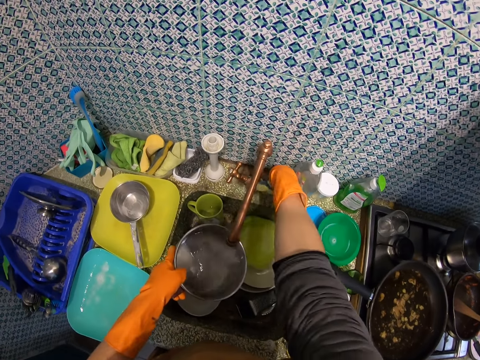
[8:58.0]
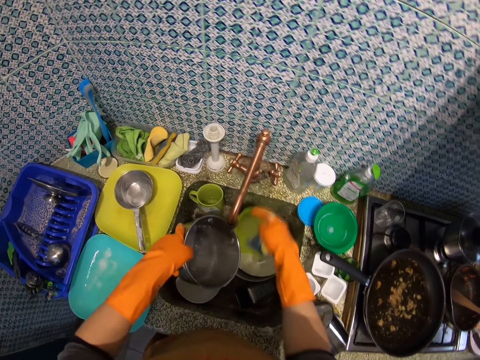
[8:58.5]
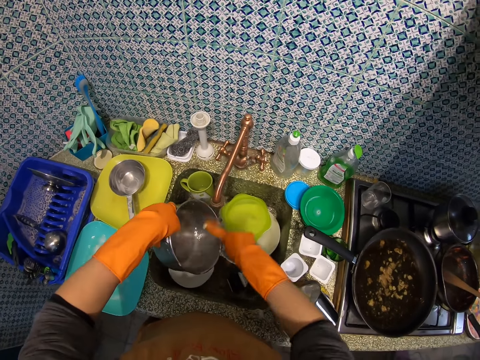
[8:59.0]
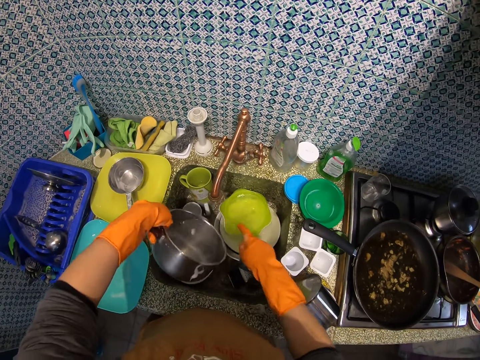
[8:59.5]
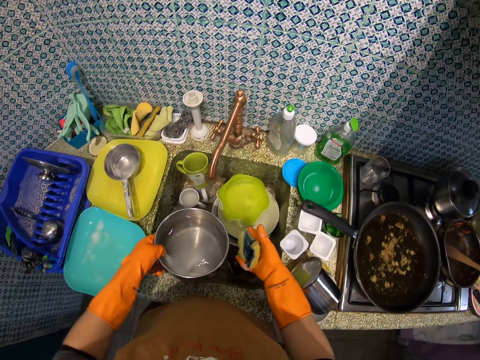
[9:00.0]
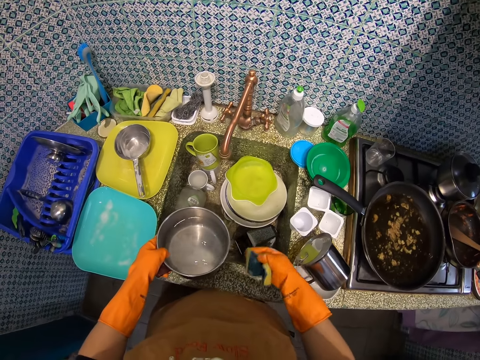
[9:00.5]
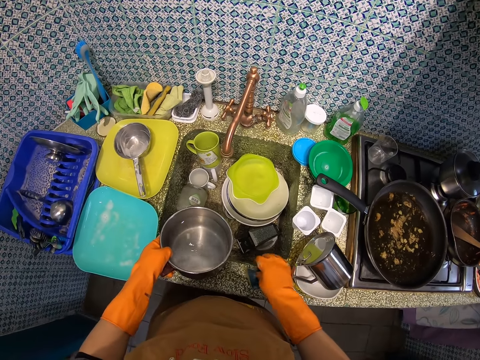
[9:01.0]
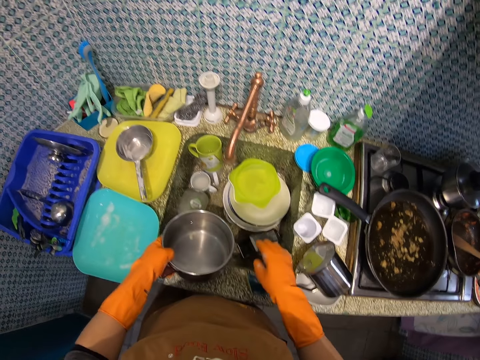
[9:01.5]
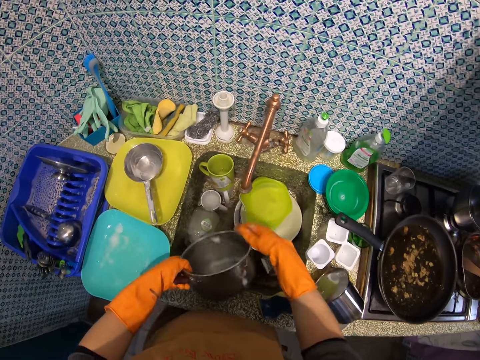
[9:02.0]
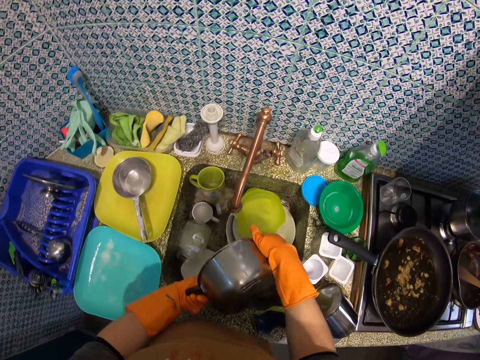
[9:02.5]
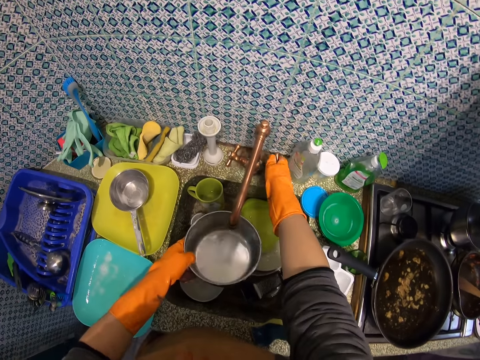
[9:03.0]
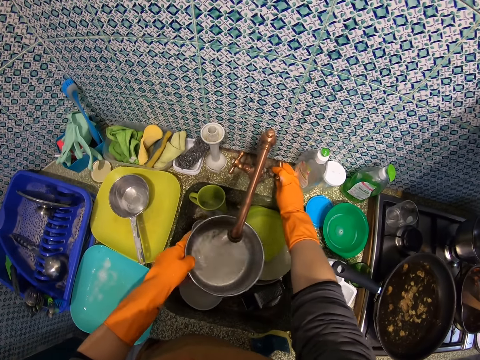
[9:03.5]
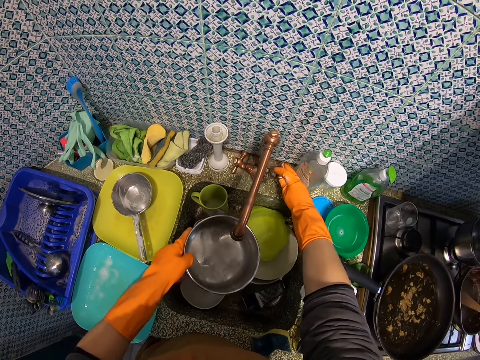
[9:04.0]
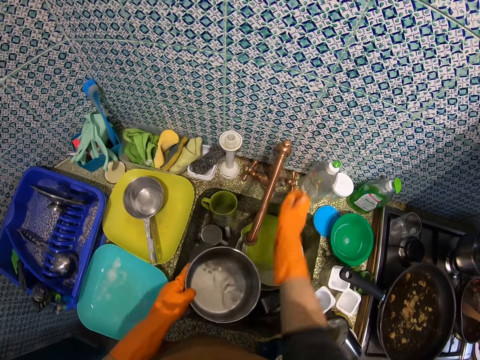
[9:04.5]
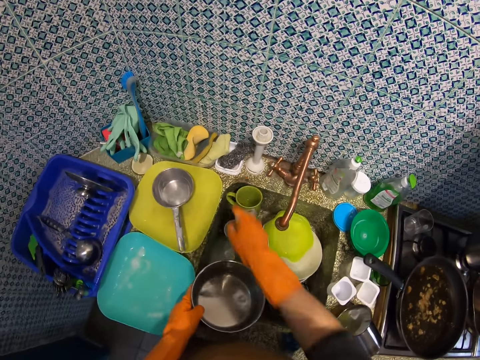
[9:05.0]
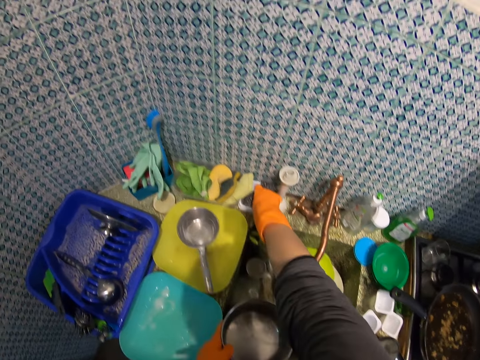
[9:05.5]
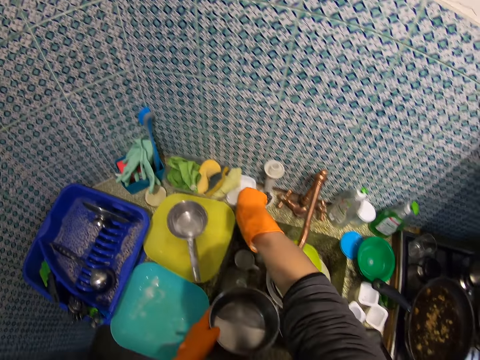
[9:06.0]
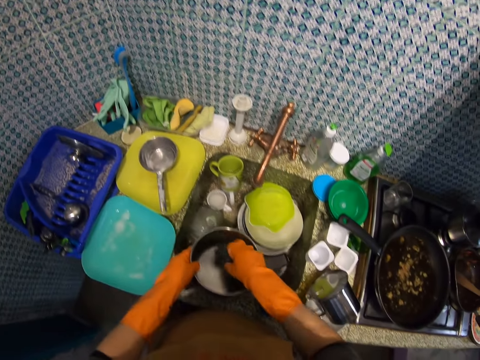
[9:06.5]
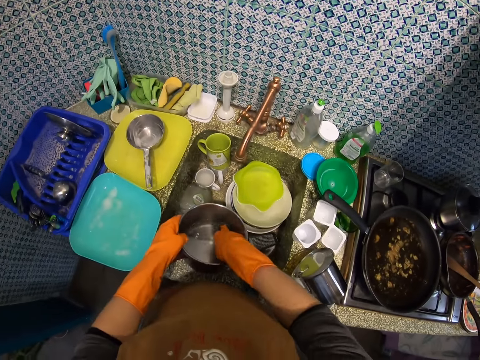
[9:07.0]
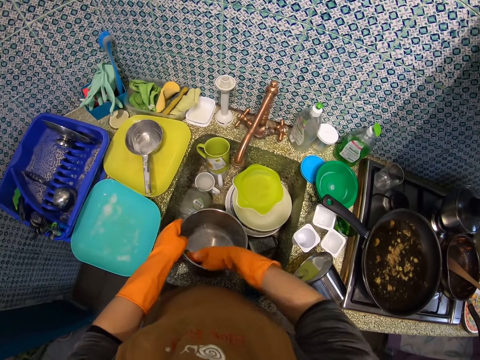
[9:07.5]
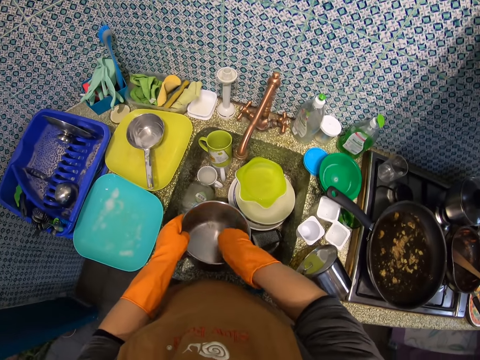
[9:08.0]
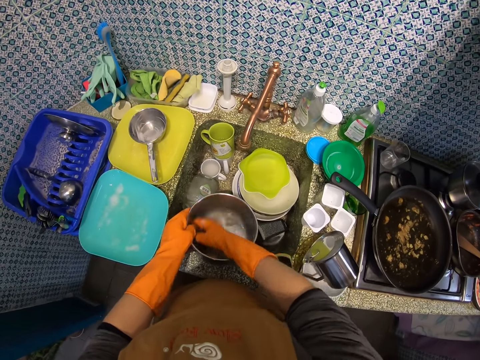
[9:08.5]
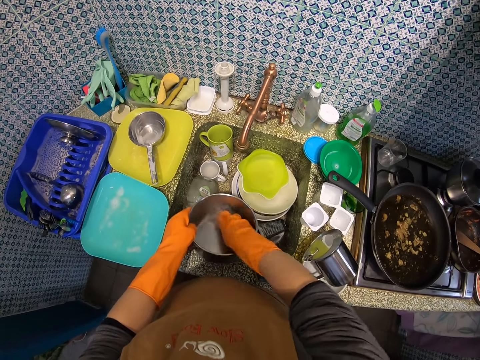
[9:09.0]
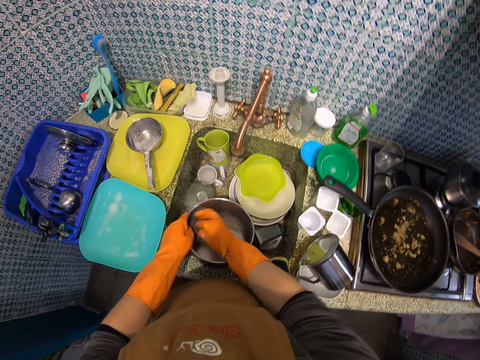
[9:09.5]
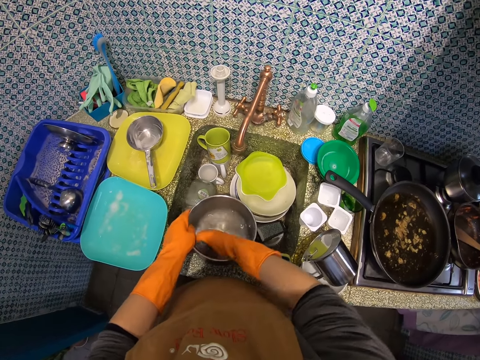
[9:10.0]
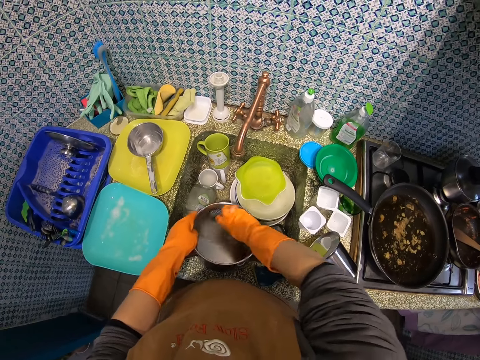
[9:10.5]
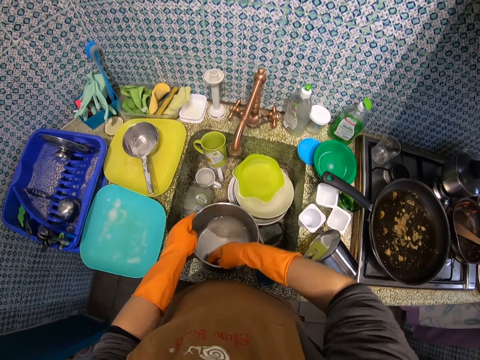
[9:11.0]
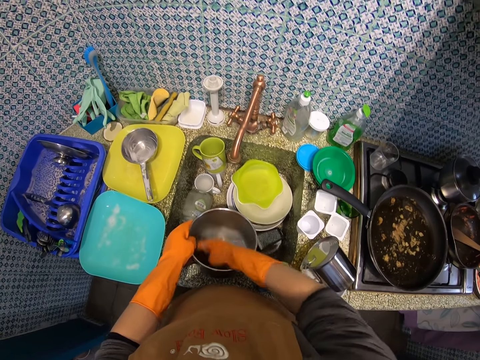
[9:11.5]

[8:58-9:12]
The camera wearer closes the tap with her right hand. She places the sponge in her right hand on the kitchen sink. She pours the water in the bowl or saucepan in her left hand in the kitchen sink. She opens the tap with her right hand. She puts water in the saucepan. She closes the tap with her right hand. She picks up the metallic sponge from a sponge case on the kitchen sink with her right hand. She washes the bowl in her left hand with the metallic sponge in her right hand.

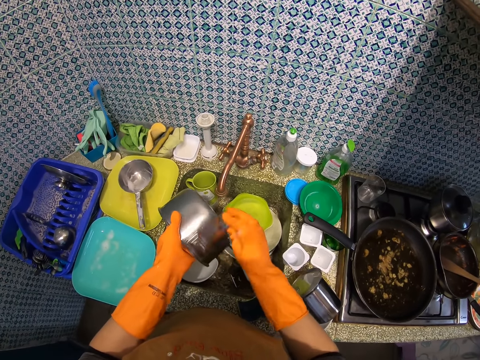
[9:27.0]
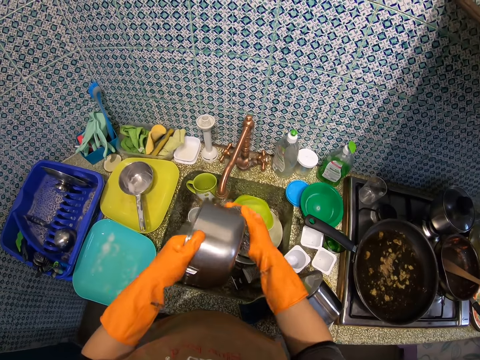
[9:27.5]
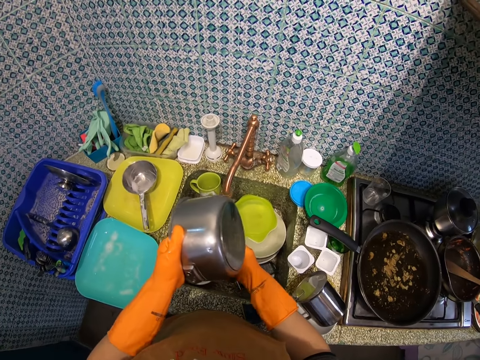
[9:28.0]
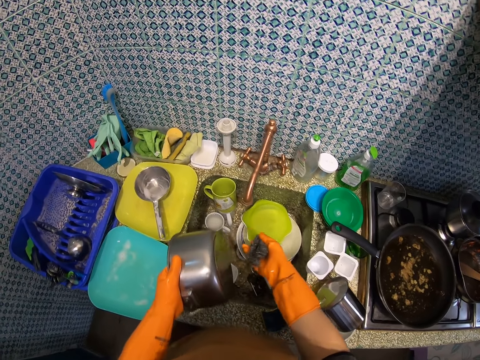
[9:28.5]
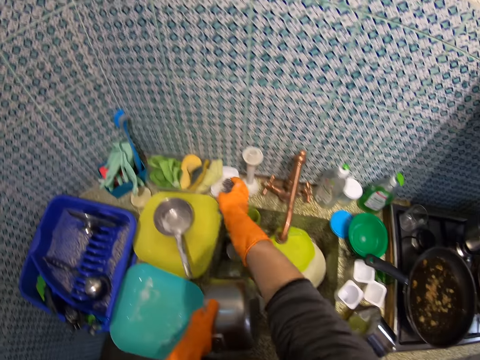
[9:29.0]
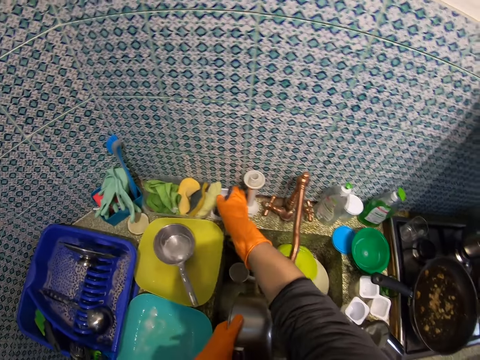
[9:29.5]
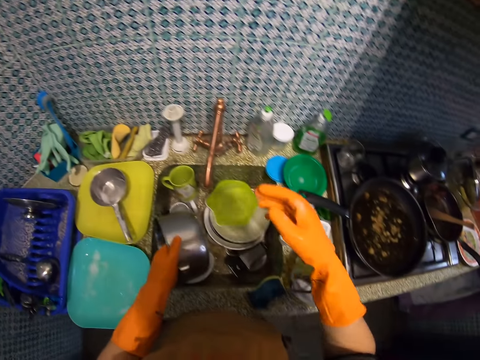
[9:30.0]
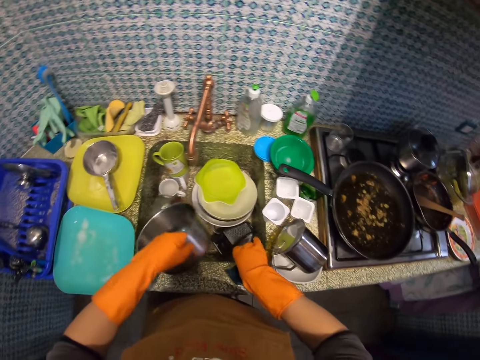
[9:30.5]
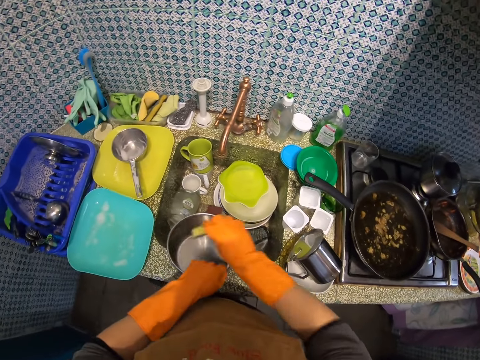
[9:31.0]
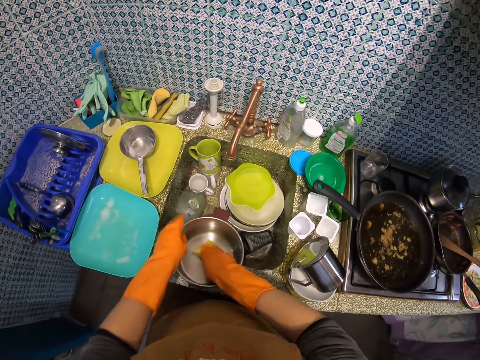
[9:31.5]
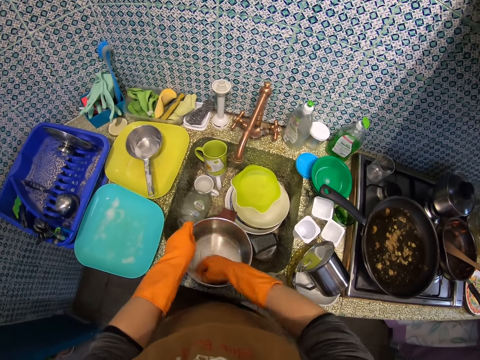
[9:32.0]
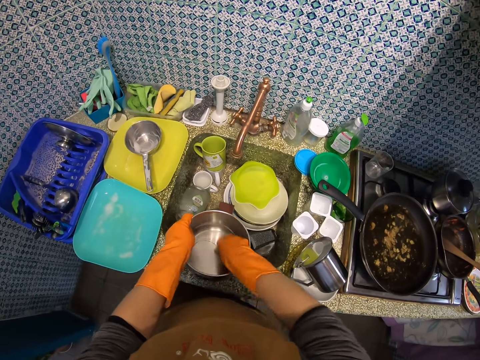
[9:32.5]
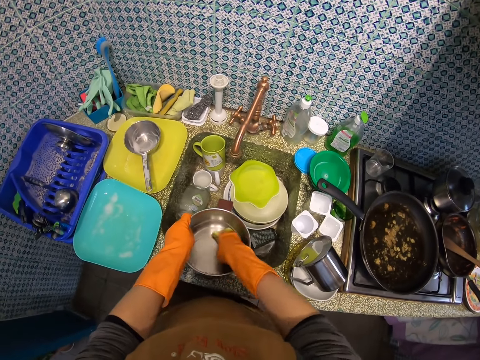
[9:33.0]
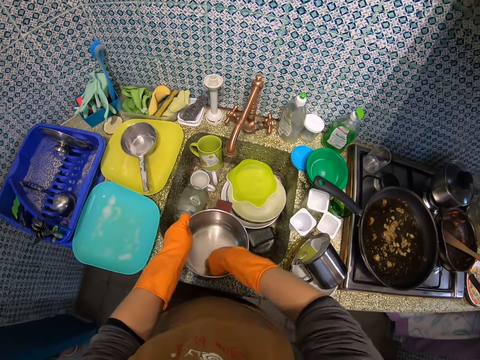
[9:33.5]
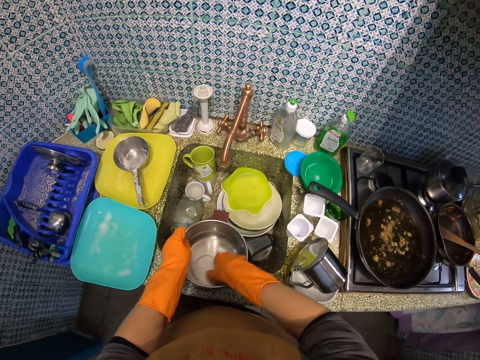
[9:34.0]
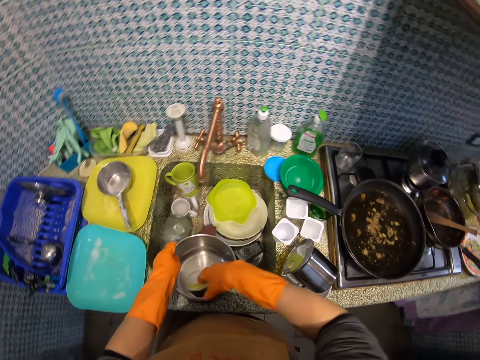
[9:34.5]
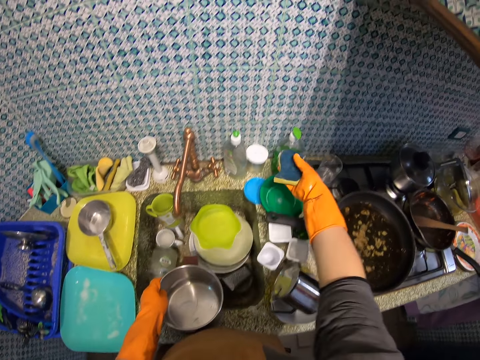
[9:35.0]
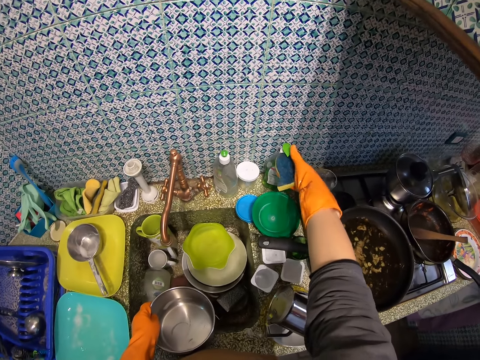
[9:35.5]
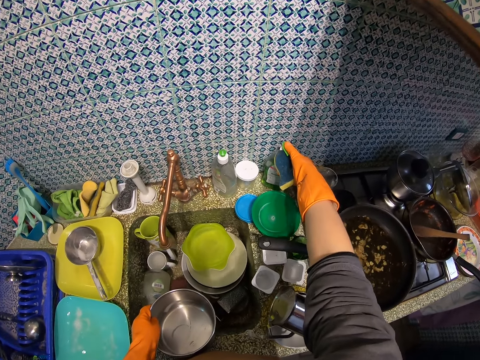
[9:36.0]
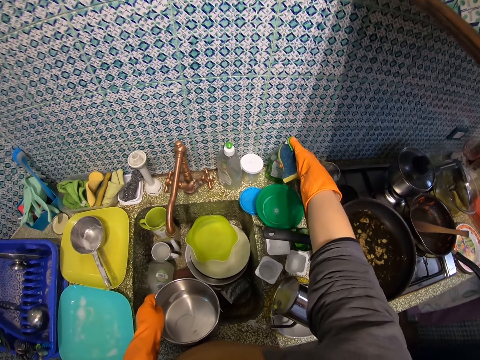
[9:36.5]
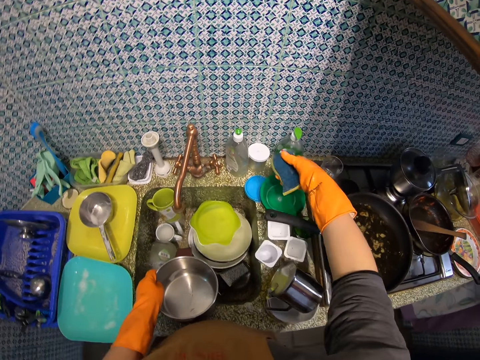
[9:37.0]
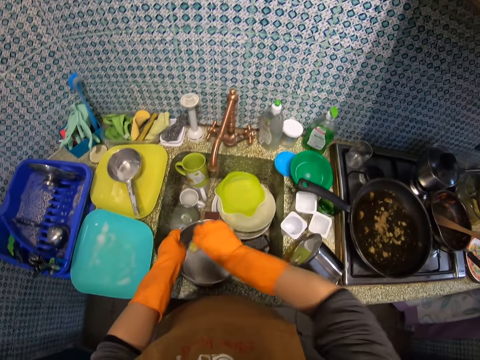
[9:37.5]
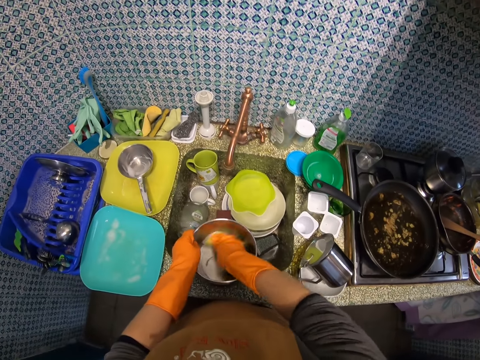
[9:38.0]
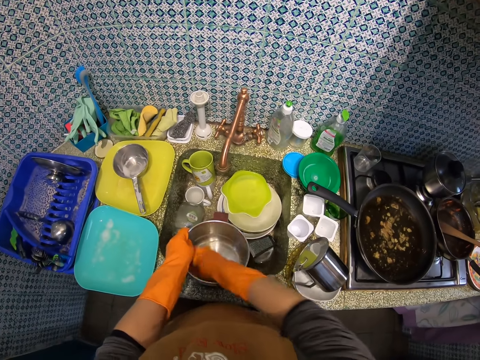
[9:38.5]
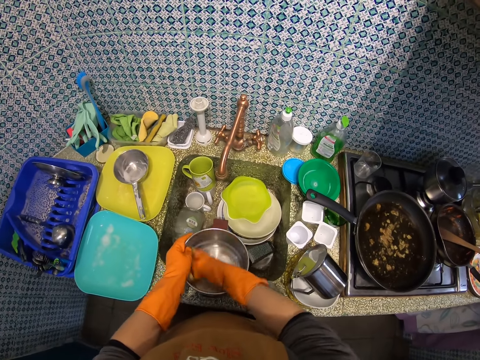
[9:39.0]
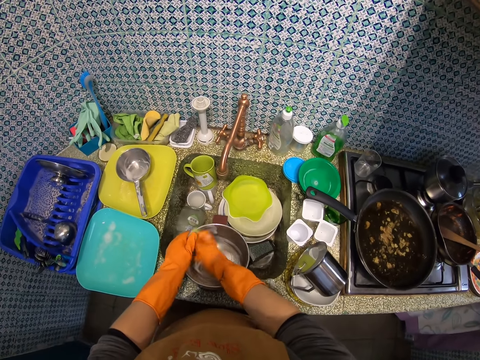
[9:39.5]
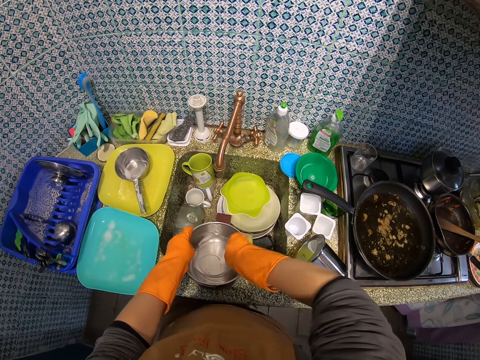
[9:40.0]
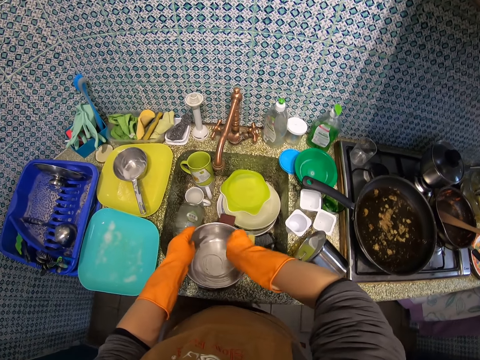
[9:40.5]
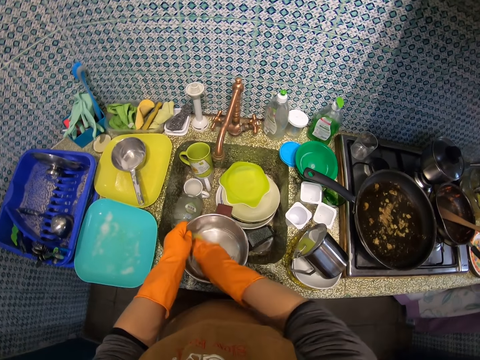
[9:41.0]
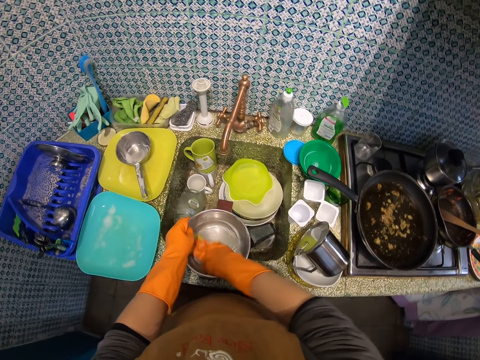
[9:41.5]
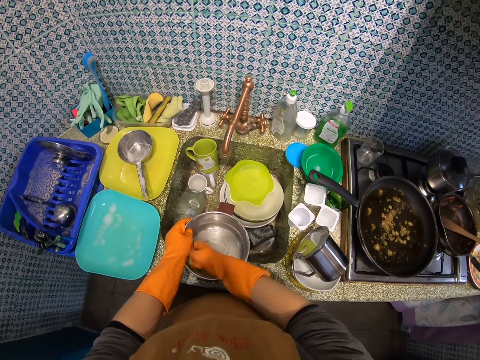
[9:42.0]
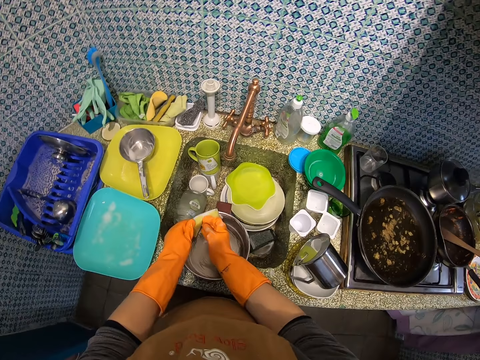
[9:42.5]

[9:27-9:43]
The camera wearer places the metallic sponge in her right hand in the sponge case on the kitchen sink. She picks up the sponge from the kitchen sink with her right hand. She washes the bowl in her left hand with the sponge in her right hand. She presses dish washing liquid on the sponge in her right hand. She washes the bowl in her left hand with the sponge in her right hand.
